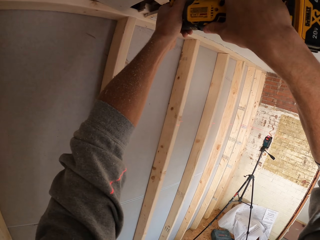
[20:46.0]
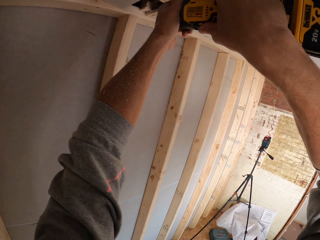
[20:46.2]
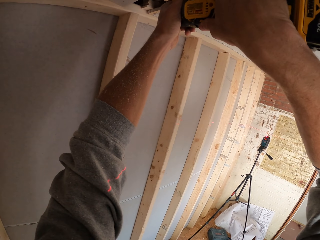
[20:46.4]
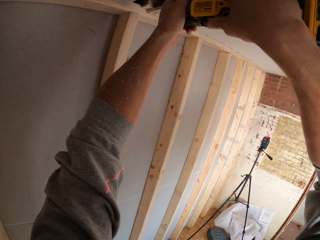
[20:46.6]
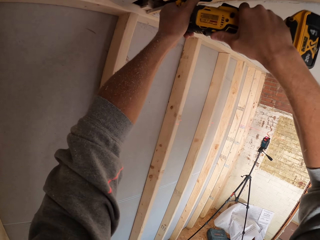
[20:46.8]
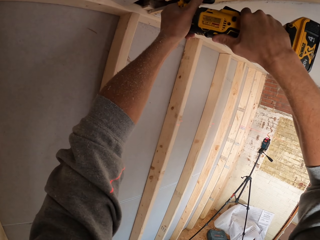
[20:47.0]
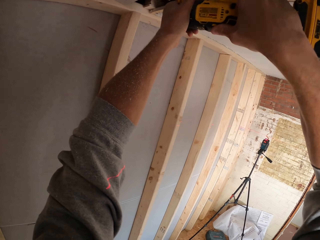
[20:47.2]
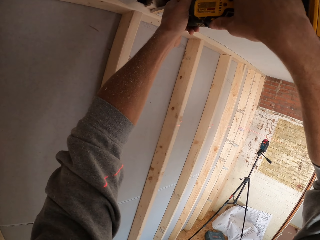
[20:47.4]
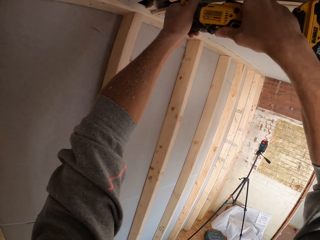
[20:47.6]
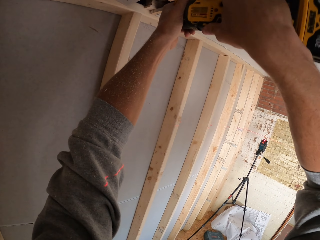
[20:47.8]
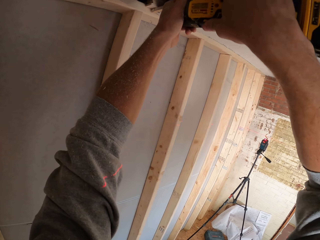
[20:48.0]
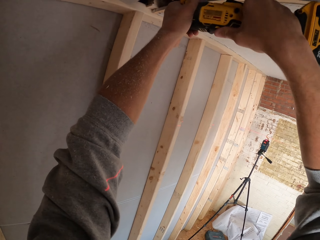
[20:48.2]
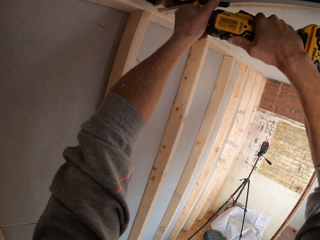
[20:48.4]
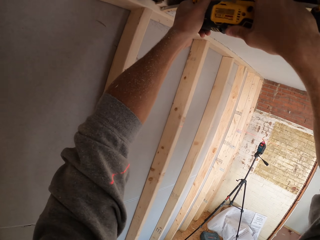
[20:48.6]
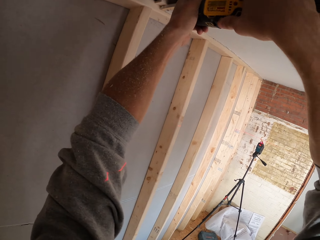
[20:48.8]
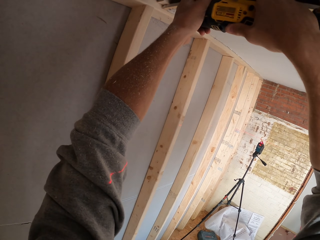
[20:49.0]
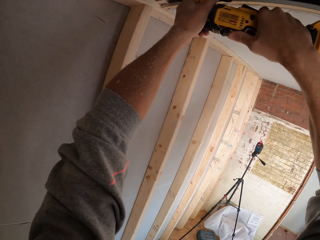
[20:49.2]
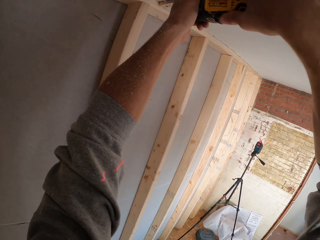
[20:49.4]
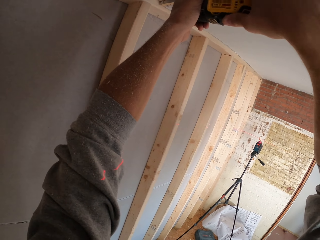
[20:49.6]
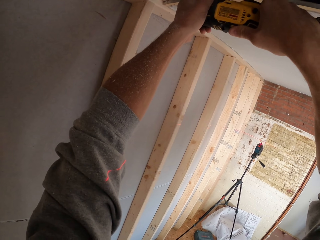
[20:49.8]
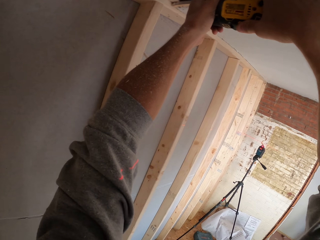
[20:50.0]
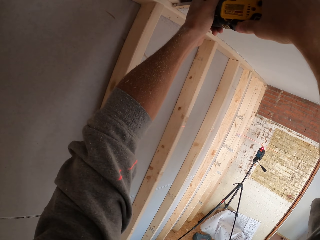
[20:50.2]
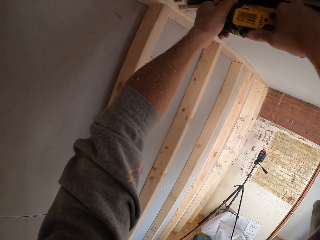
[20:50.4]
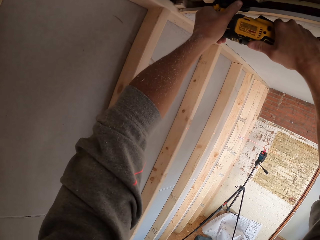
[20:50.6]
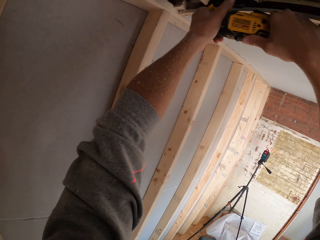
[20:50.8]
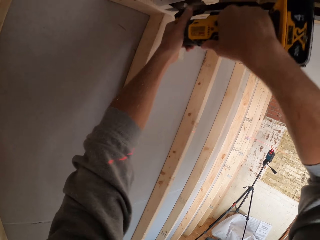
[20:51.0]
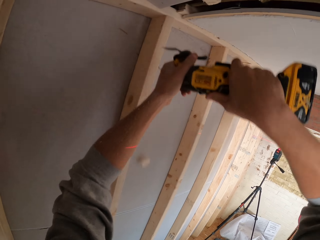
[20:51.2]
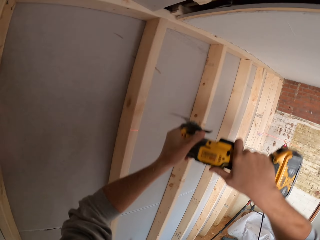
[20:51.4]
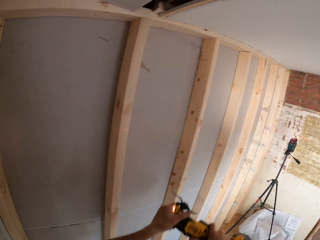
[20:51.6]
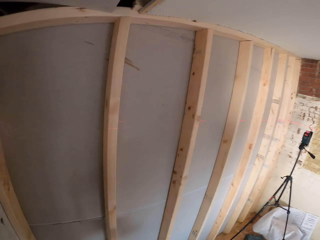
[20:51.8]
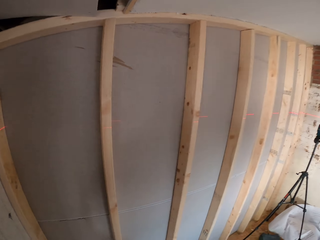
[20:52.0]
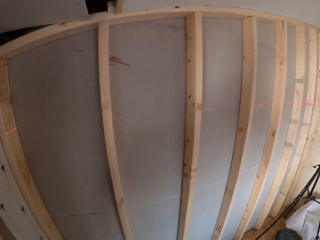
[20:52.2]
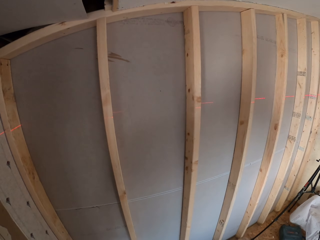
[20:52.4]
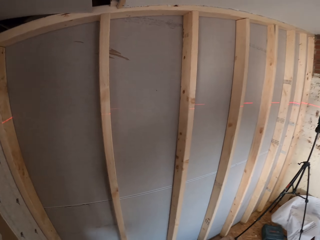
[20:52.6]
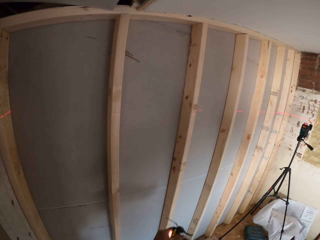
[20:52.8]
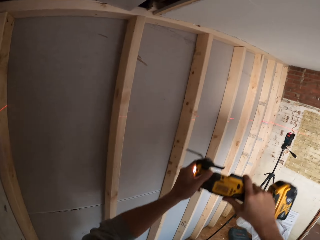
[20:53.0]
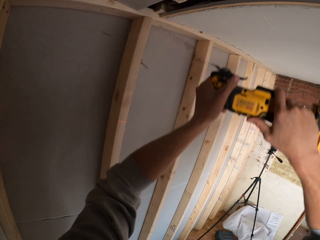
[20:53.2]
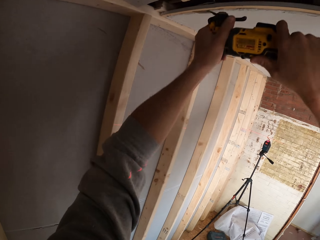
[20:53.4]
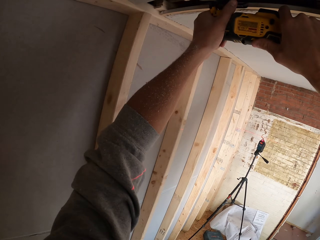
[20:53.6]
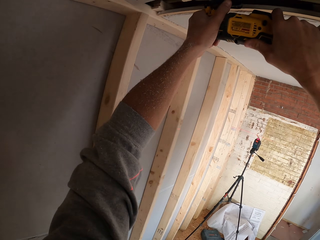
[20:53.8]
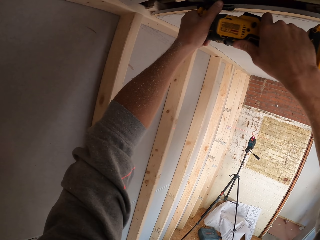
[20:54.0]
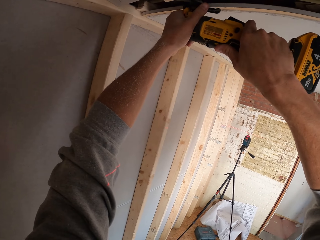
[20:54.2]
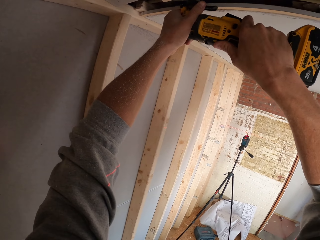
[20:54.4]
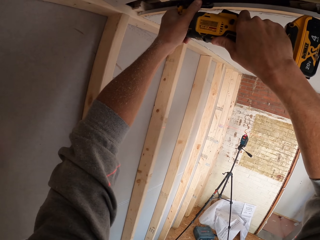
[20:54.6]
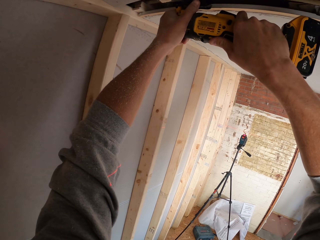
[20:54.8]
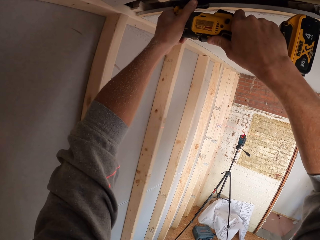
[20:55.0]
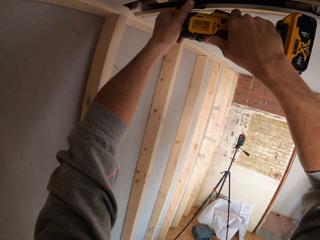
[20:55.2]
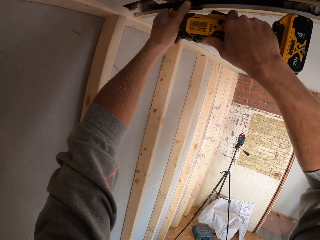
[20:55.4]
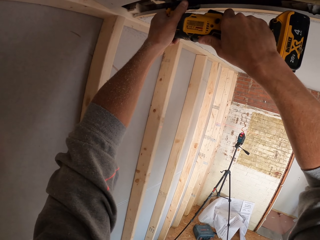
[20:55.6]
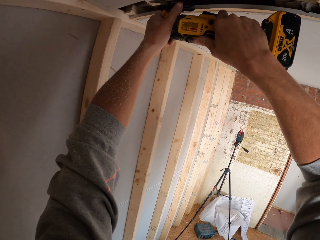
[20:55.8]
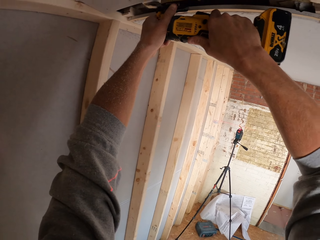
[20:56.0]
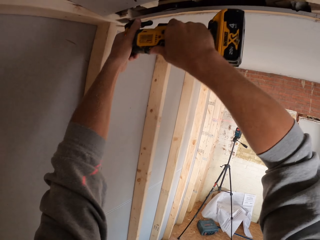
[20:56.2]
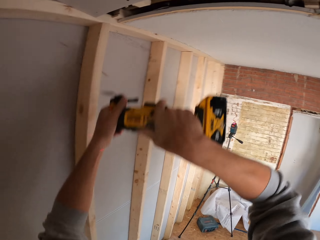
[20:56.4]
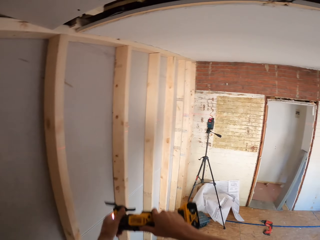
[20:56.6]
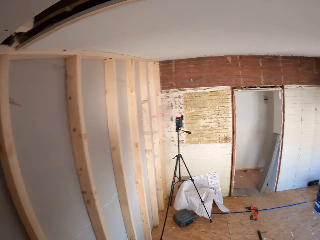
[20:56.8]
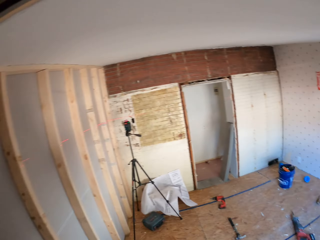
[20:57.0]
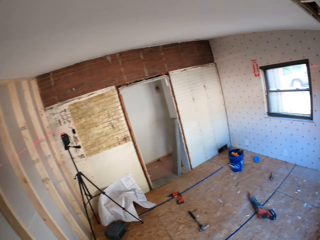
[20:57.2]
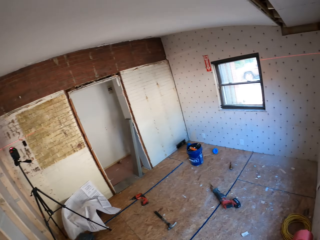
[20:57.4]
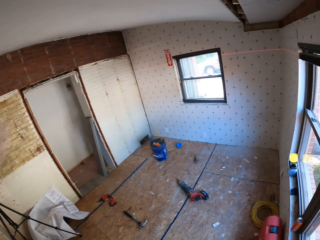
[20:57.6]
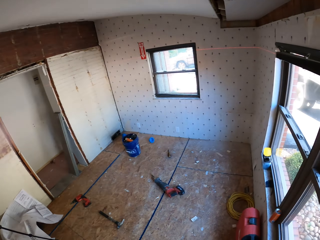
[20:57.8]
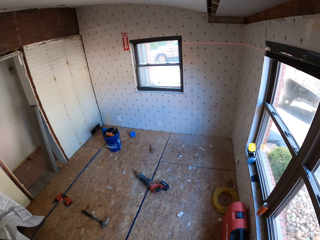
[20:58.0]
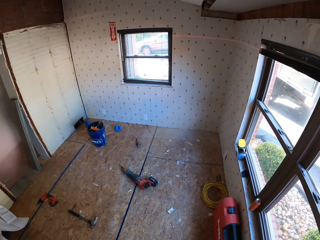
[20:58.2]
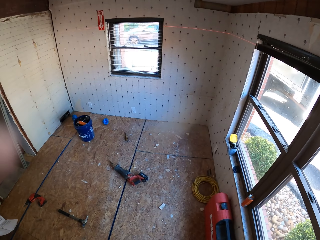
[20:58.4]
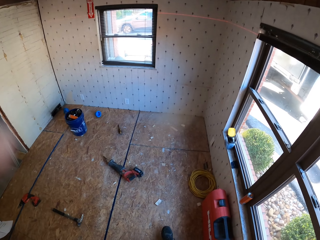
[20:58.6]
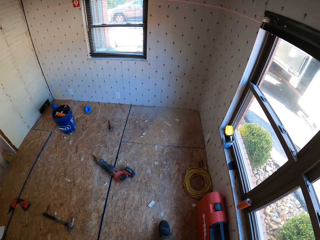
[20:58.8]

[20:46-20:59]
The camera wearer turns to the side. They cut the wood with the wood trimmer. They hold the wood trimmer. They turn around. They stare at the roof. They hold the wood trimmer. They cut the wood with the wood trimmer. They hold the wood trimmer. They turn around. They look around the room.

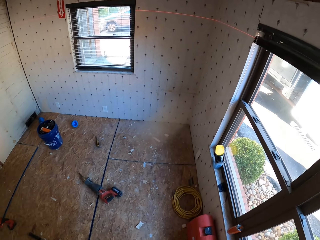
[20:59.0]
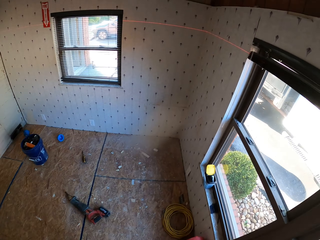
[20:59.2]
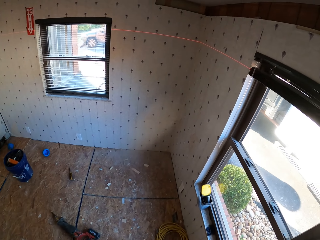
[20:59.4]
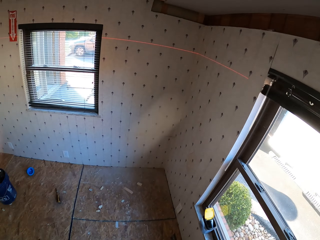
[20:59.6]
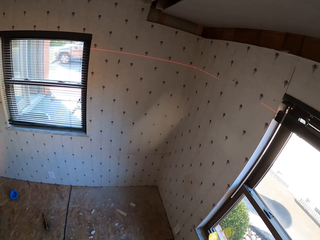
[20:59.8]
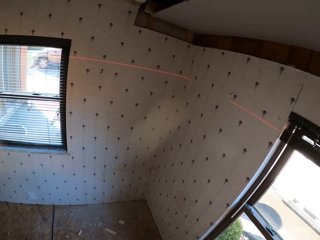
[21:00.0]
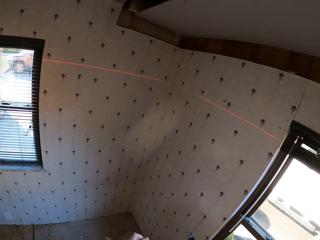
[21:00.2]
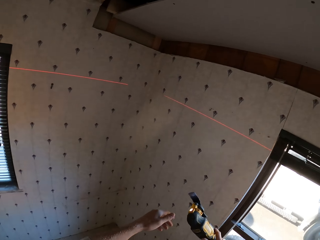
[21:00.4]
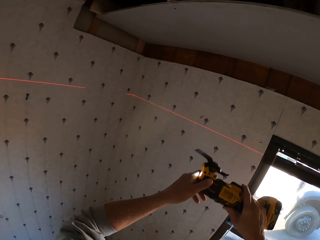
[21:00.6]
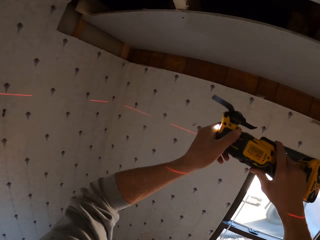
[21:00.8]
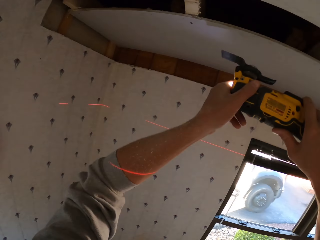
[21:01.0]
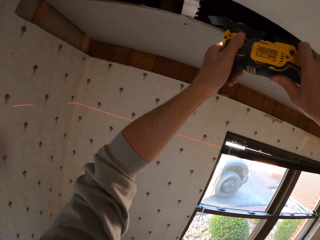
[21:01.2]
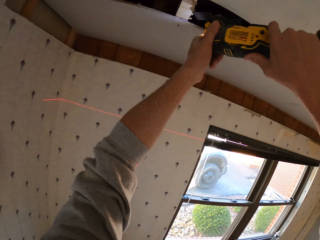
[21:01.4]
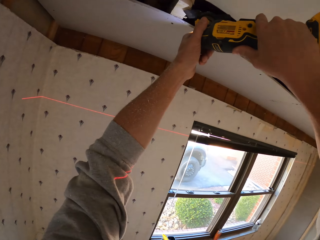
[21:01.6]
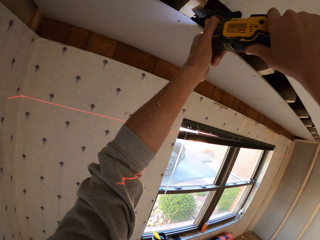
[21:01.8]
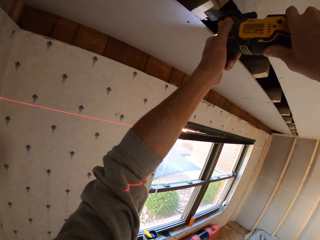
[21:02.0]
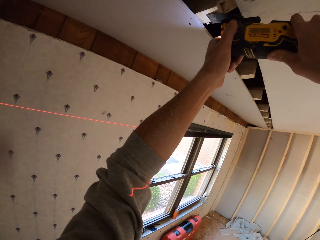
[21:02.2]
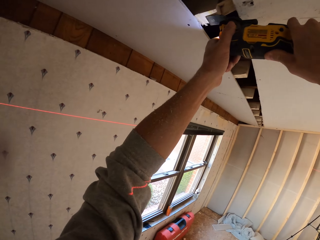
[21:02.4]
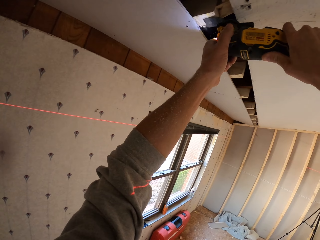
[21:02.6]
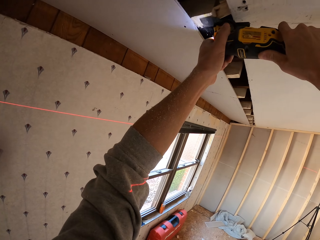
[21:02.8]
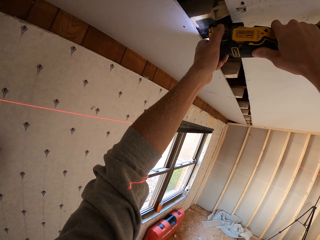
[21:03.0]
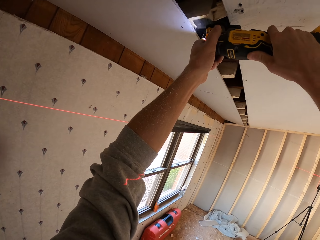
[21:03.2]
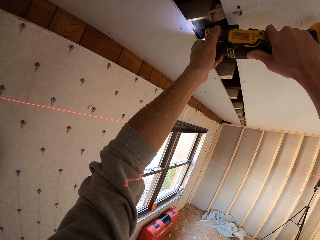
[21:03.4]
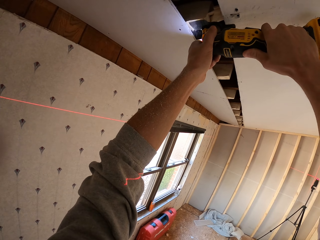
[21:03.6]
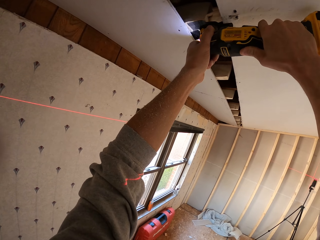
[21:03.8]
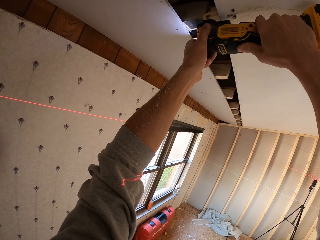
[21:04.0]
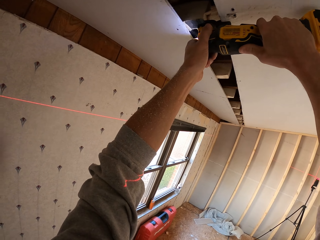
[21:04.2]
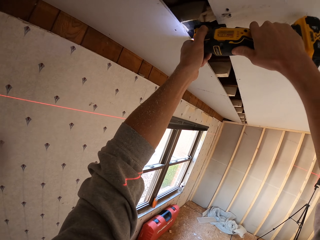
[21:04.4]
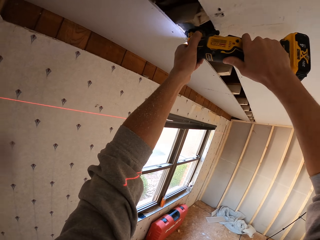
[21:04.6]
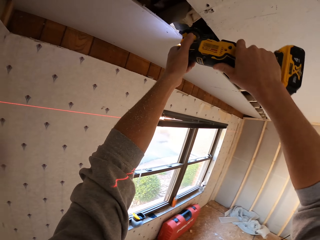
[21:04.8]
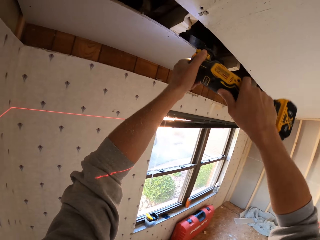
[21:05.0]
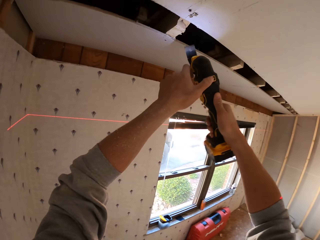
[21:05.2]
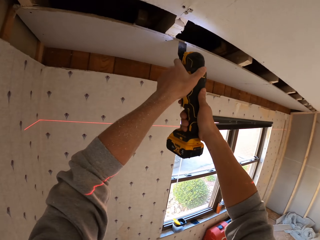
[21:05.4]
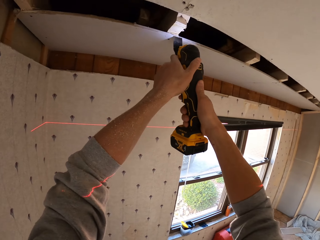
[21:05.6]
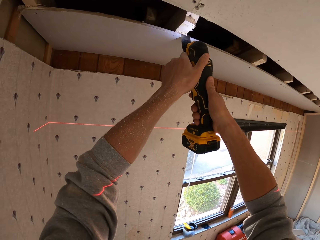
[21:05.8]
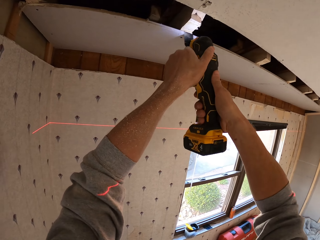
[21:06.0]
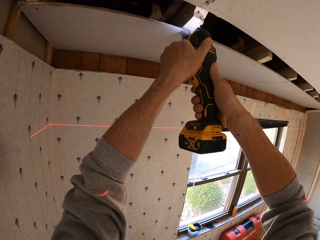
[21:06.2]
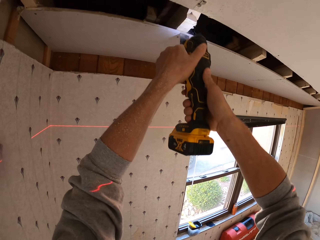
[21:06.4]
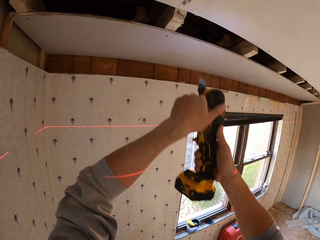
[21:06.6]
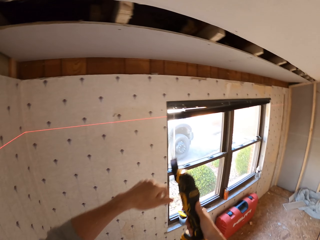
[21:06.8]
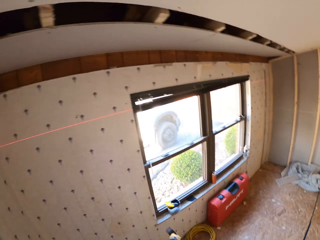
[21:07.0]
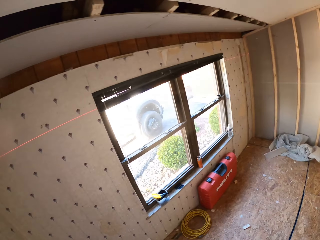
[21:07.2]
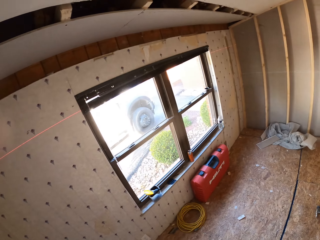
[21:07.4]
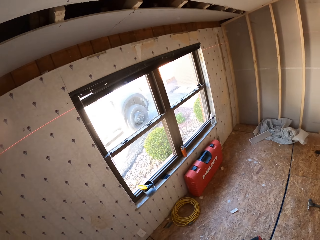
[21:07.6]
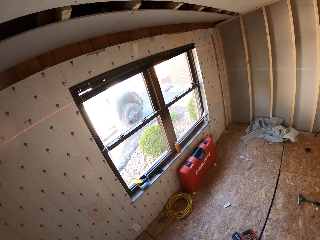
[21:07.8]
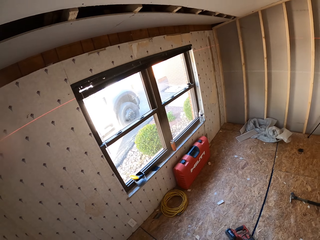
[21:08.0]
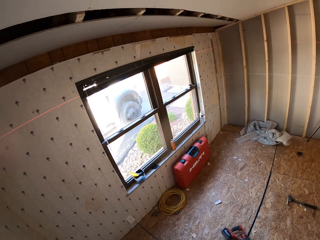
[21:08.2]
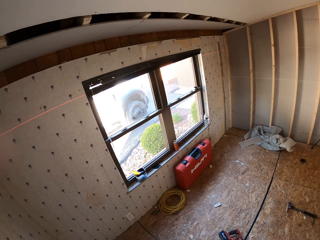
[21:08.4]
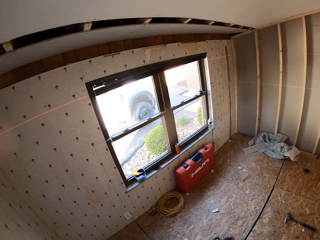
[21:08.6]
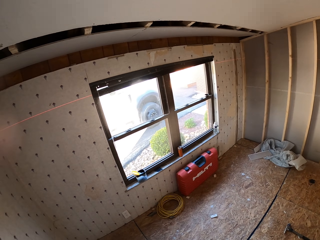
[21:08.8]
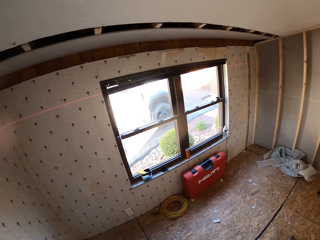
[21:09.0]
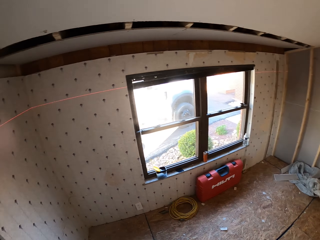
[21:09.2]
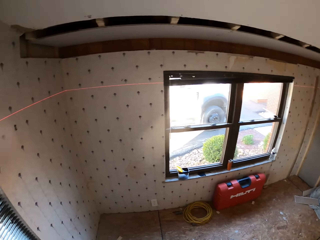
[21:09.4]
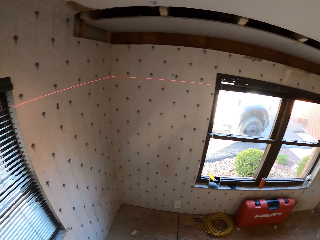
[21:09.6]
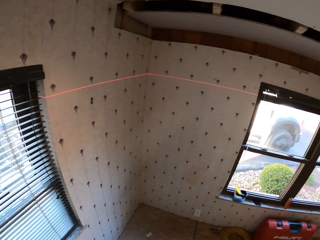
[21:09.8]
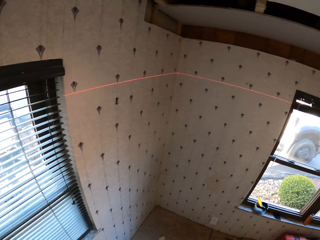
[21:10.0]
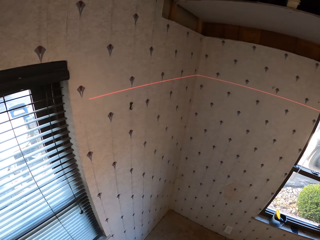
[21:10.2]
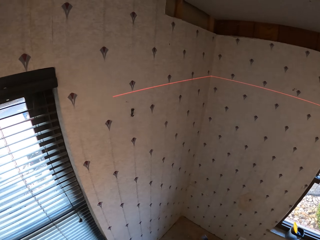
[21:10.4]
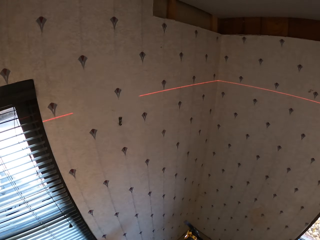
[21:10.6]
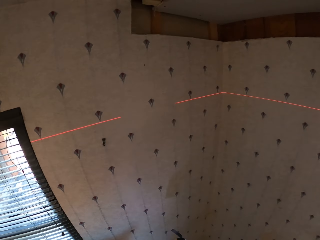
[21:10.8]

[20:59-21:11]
The camera wearer walks around the room. They hold a wood trimmer. They cut the wood with the wood trimmer. They hold the wood trimmer. They look around the room. They turn around.
